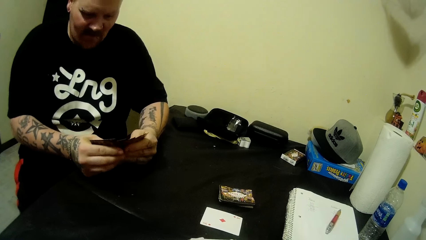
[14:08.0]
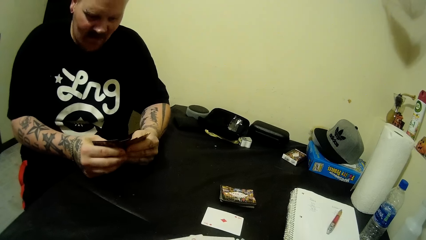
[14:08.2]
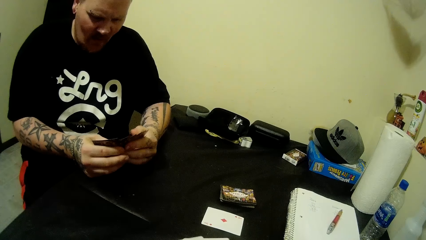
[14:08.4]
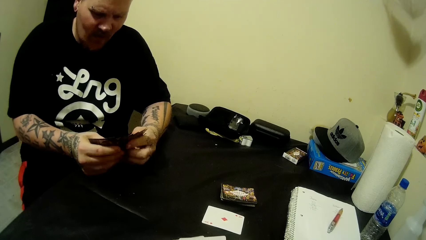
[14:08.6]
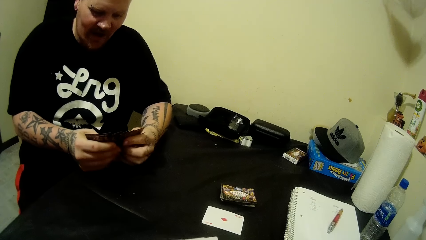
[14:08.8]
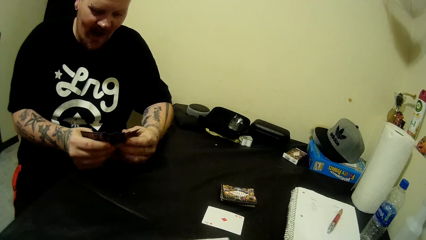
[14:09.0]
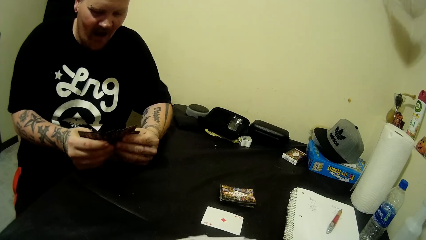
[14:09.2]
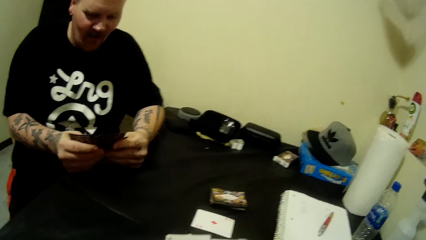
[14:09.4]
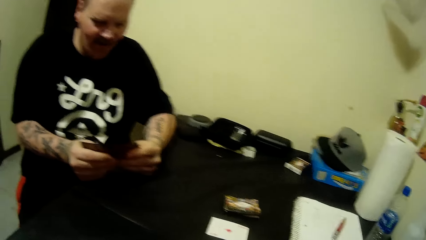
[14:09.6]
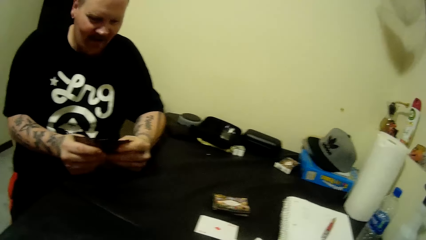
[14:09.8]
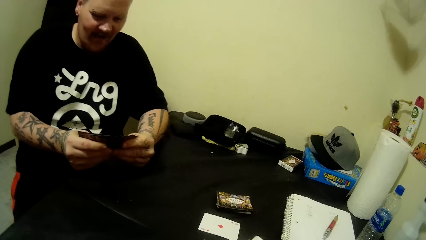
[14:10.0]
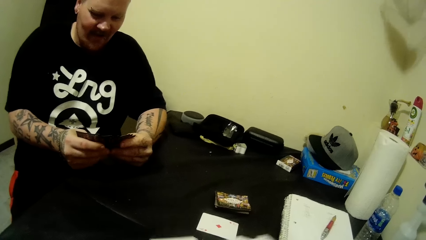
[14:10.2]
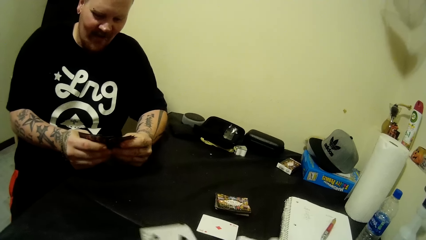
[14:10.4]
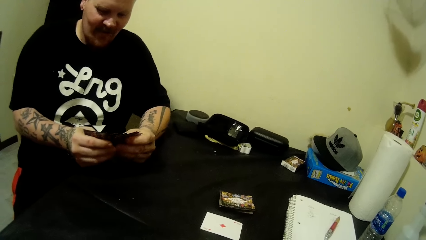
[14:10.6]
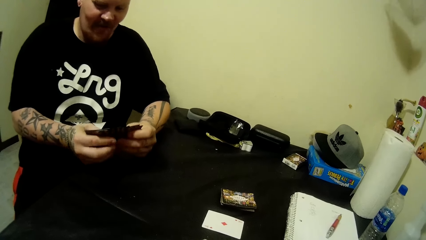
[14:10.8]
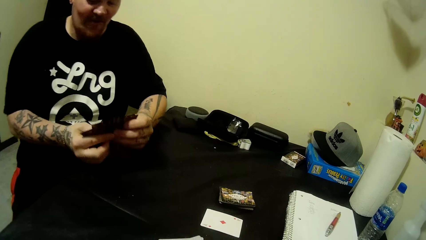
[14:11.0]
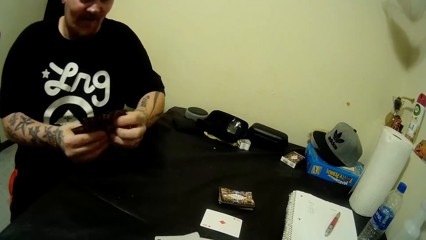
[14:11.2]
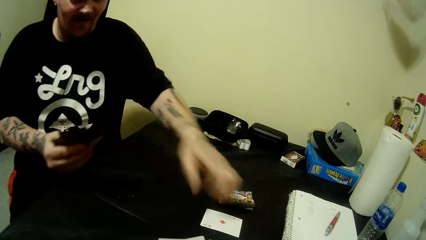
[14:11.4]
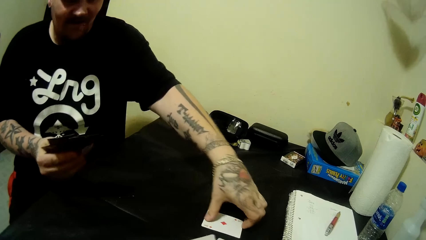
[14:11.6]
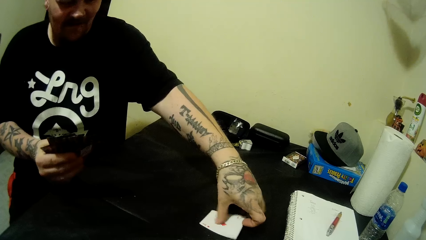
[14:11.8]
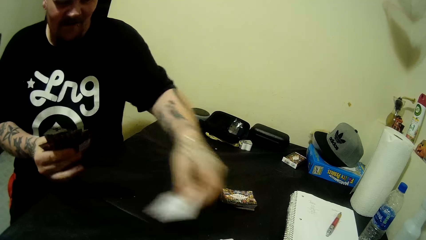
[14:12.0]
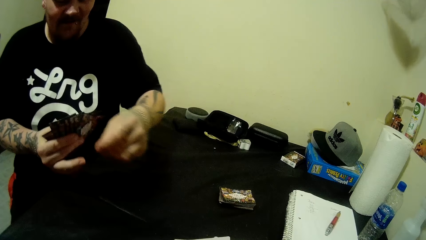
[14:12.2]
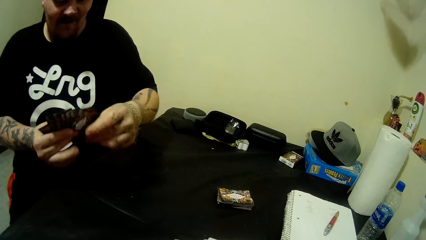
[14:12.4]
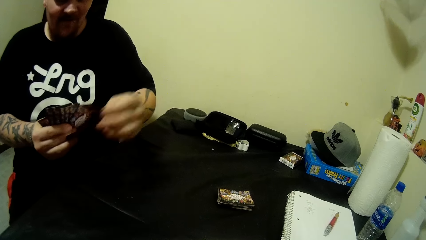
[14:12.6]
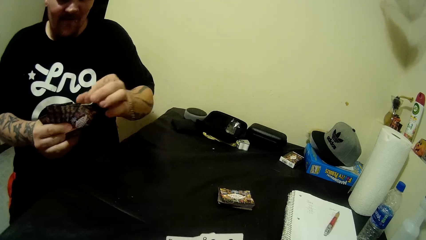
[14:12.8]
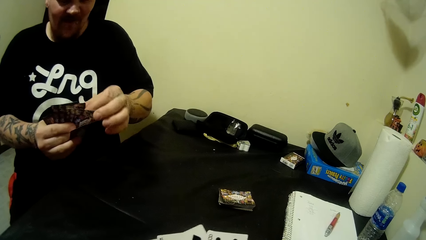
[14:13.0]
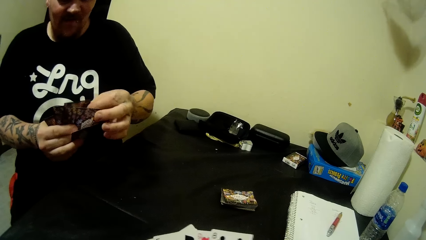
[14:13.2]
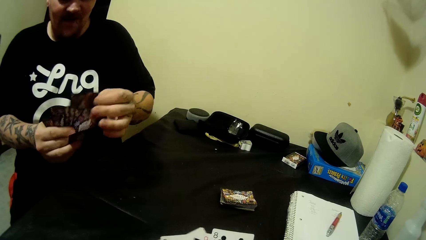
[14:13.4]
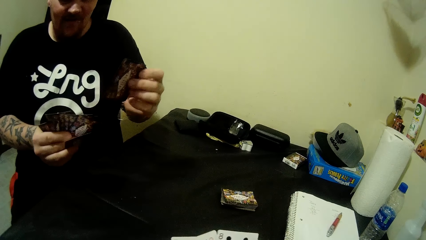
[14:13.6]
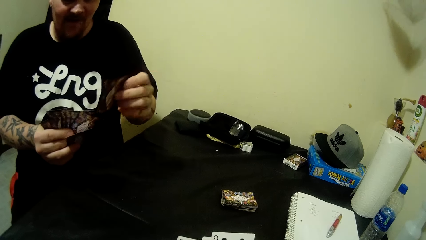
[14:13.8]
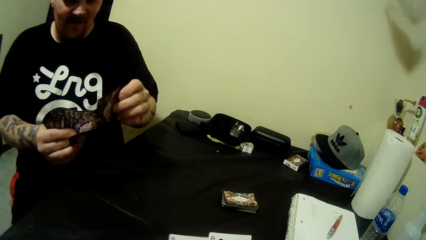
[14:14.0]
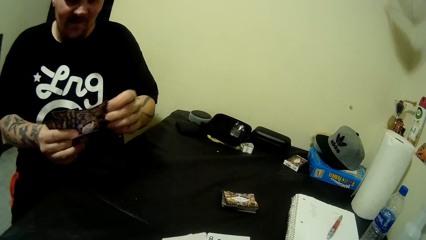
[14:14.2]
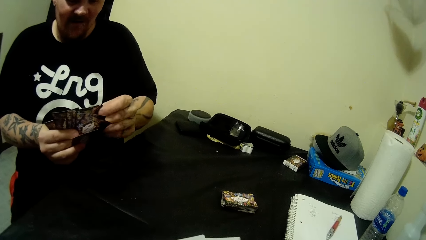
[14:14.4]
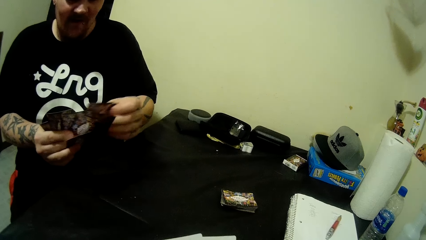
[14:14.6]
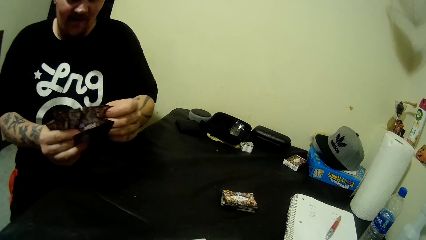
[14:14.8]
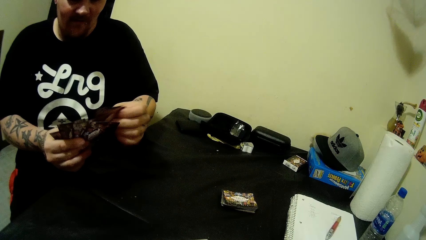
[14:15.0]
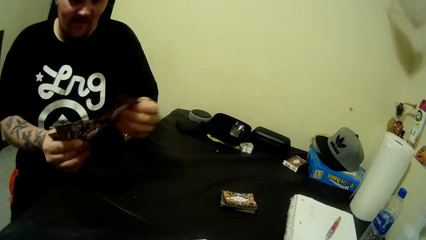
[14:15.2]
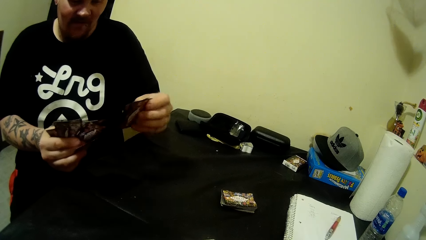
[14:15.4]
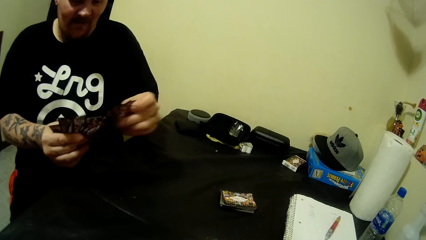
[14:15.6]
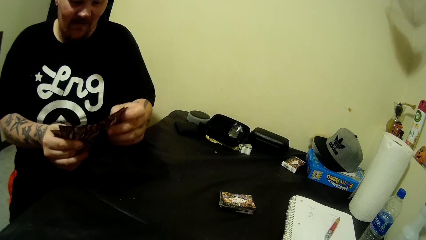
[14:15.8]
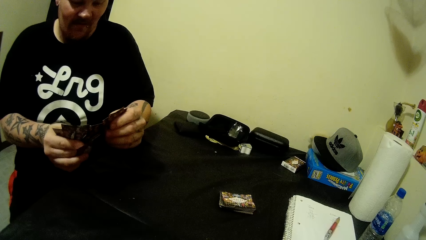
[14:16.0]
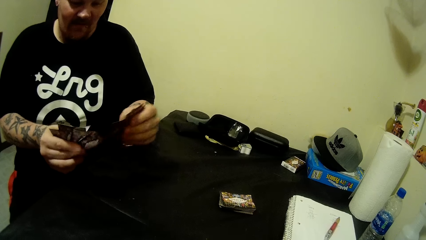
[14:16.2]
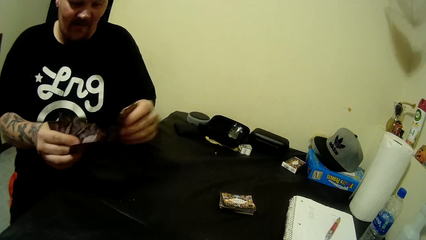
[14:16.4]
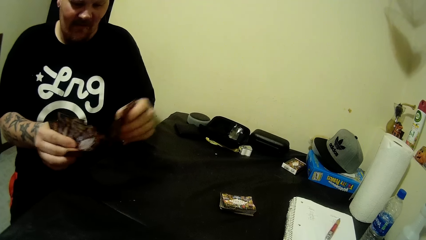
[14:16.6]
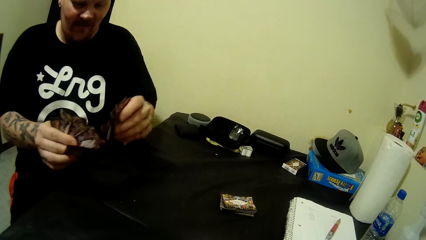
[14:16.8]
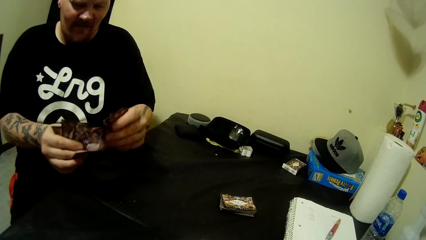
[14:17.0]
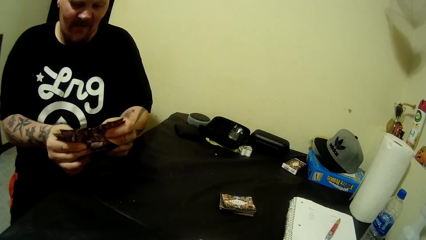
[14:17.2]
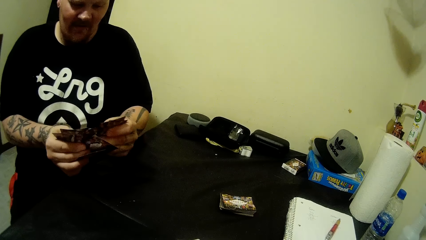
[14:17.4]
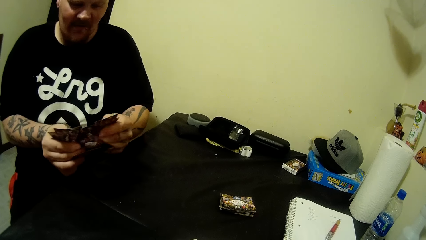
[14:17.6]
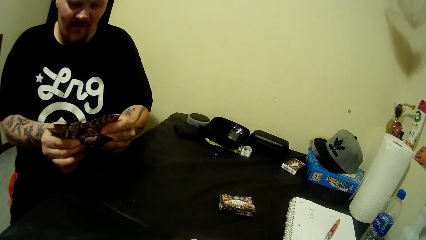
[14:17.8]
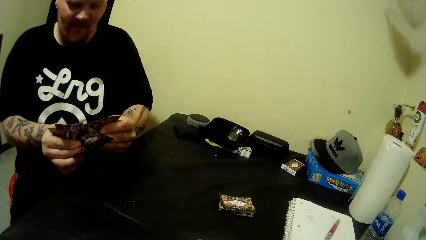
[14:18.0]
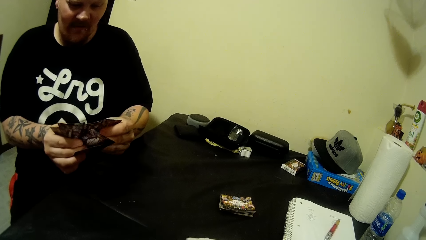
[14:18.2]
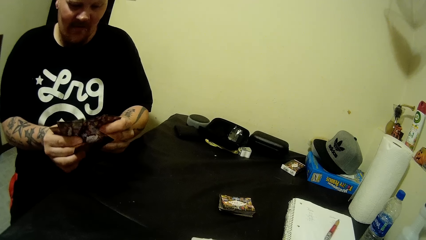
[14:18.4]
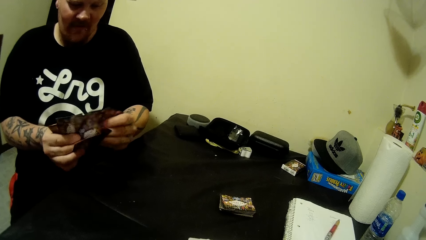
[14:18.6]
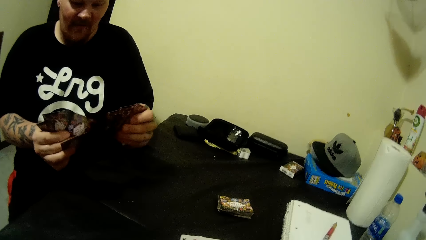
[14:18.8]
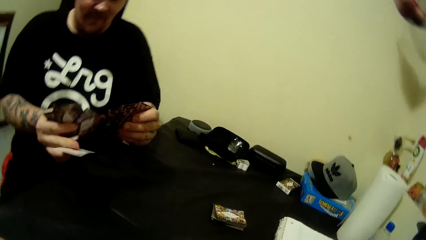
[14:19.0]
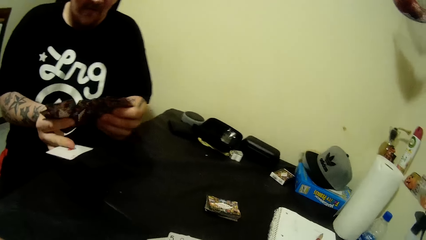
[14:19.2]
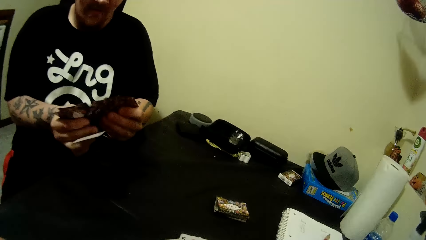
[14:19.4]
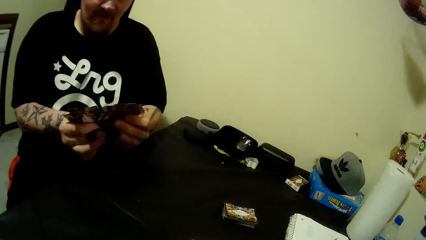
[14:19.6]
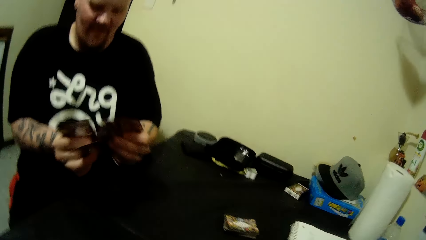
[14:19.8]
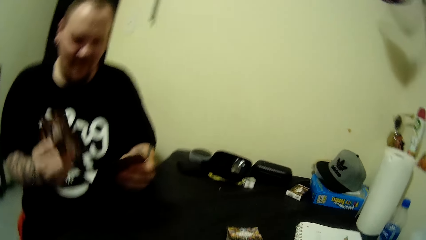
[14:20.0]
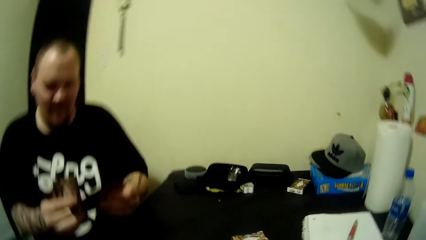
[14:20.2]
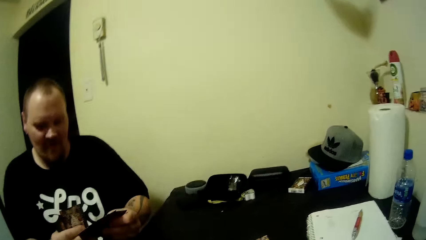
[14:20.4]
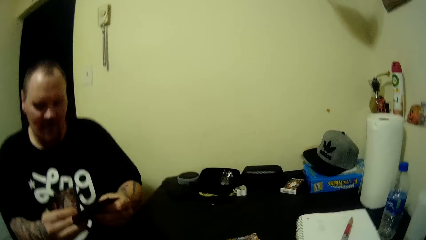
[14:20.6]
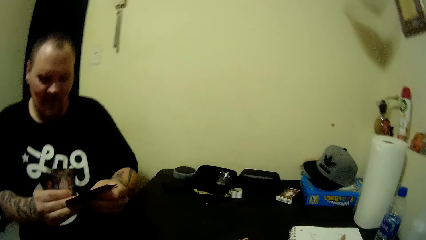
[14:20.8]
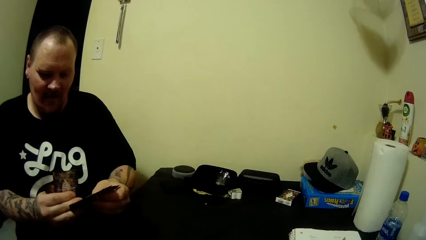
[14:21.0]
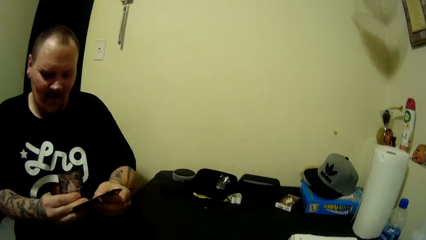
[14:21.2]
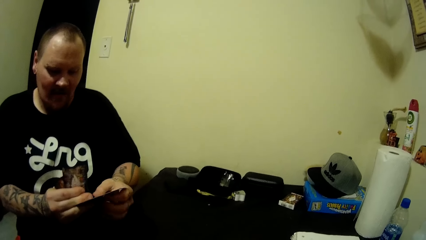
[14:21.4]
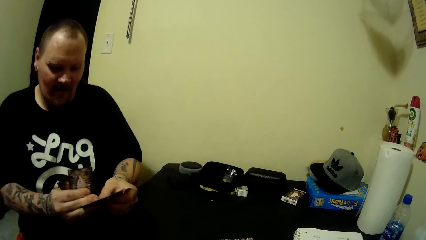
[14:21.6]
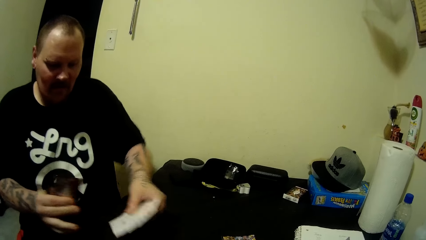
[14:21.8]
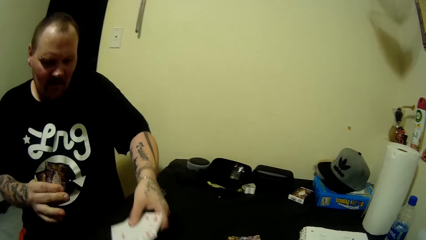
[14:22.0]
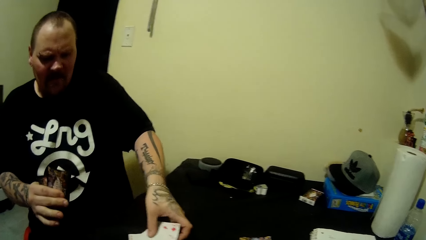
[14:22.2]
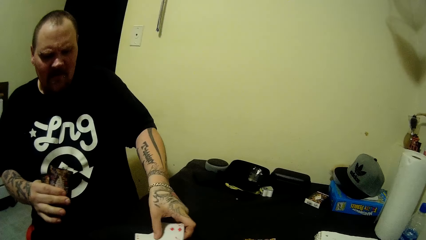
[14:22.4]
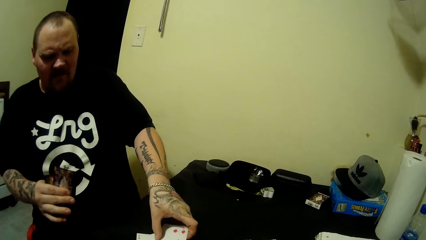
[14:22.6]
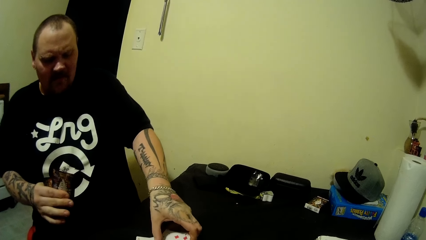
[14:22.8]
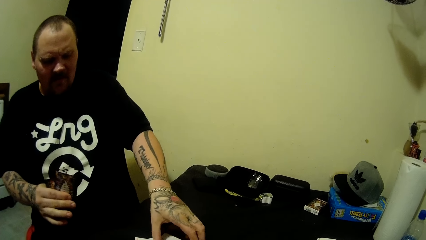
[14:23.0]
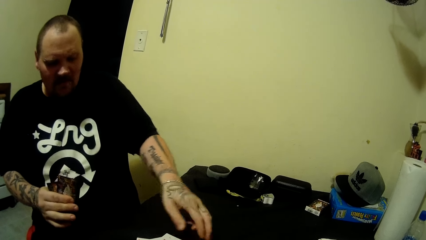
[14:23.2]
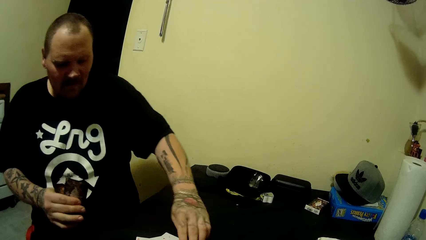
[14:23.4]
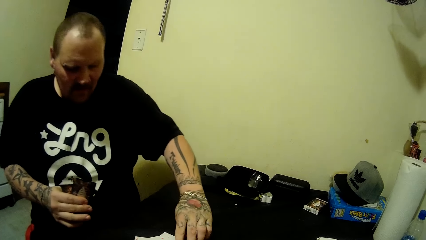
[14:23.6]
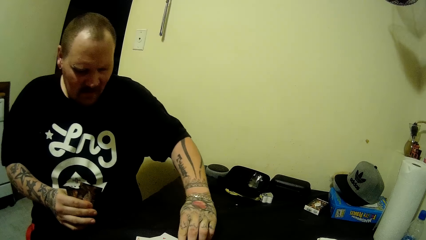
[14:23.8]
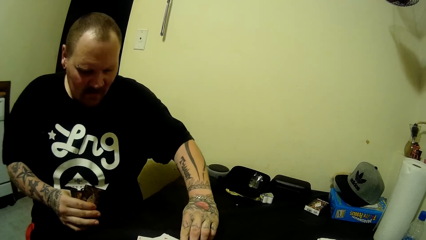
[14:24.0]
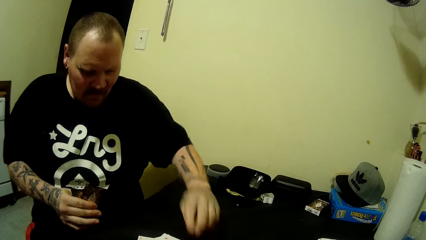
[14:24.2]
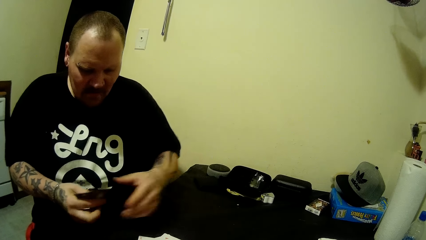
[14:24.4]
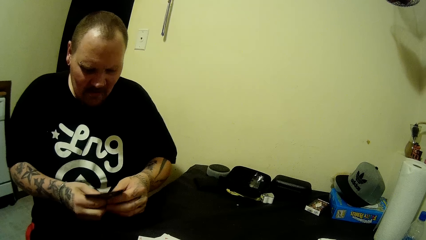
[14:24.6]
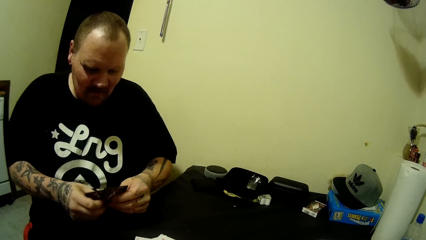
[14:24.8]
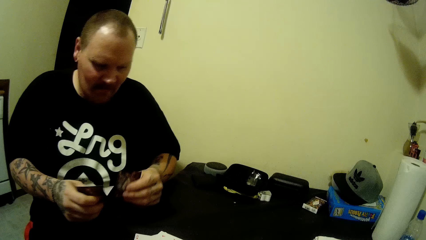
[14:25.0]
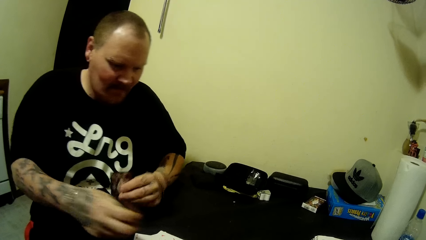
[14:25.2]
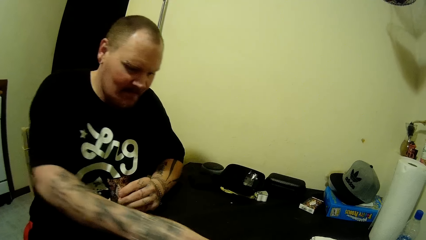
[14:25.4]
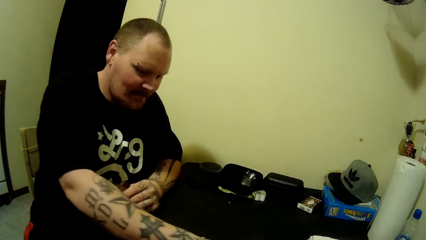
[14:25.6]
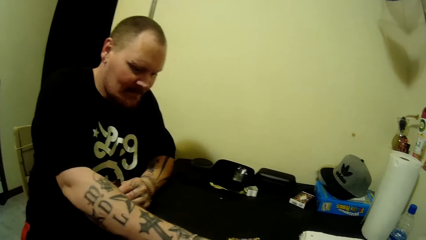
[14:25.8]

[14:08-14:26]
The camera wearer mixes playing cards. A man picks up a card on the table with his left hand. The camera wearer picks up a playing card on the table. The man holds the stack of cards in both hands and reshuffles the card in both hands. The man drops some cards on the table with his left hand and holds the stack of cards in both hands.
